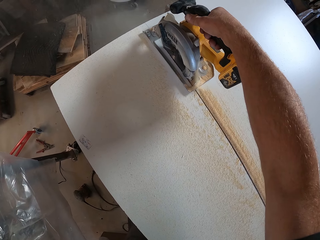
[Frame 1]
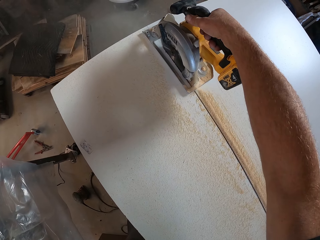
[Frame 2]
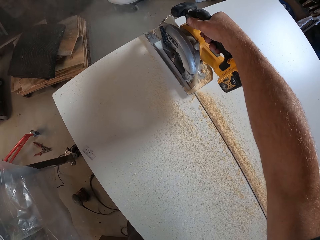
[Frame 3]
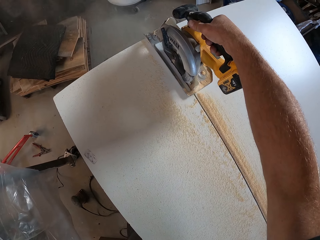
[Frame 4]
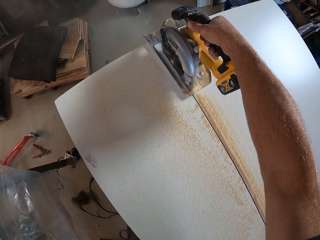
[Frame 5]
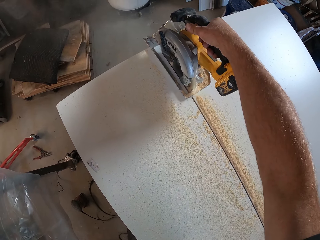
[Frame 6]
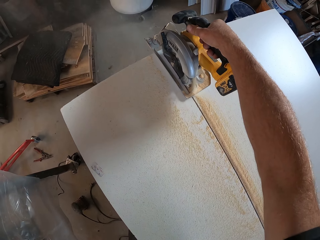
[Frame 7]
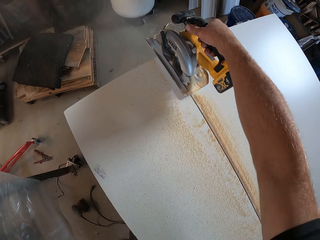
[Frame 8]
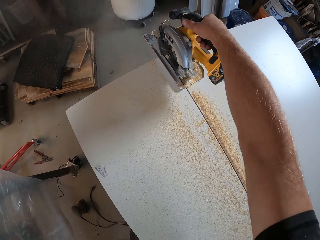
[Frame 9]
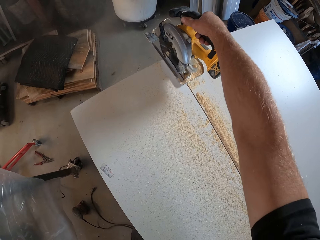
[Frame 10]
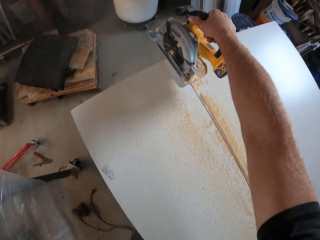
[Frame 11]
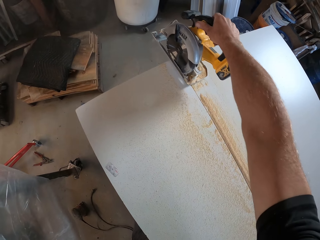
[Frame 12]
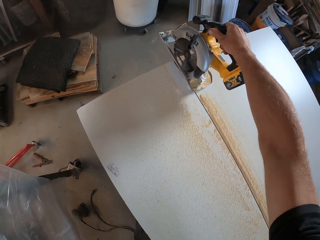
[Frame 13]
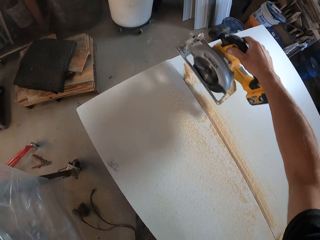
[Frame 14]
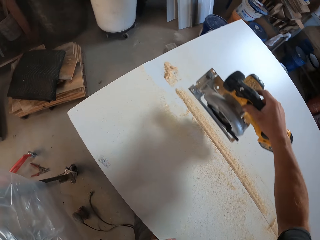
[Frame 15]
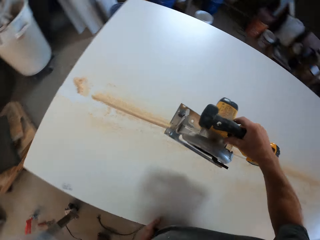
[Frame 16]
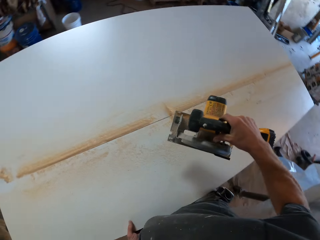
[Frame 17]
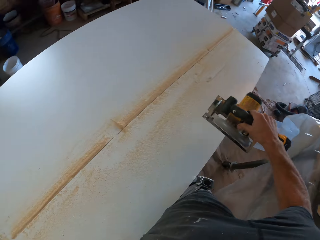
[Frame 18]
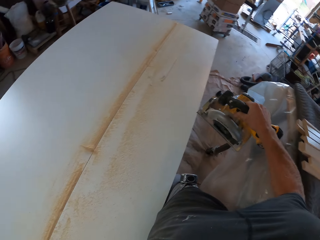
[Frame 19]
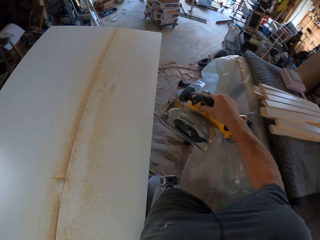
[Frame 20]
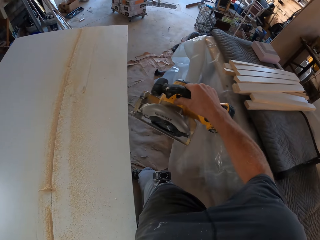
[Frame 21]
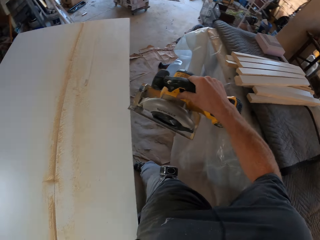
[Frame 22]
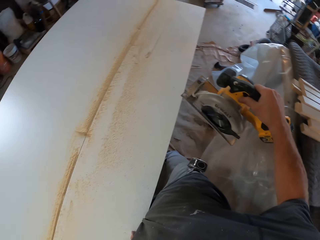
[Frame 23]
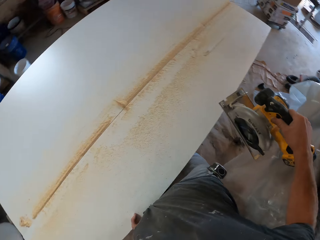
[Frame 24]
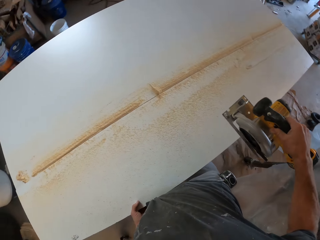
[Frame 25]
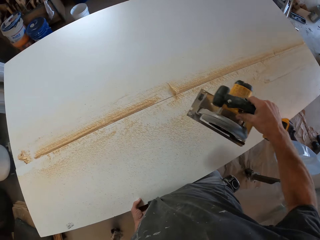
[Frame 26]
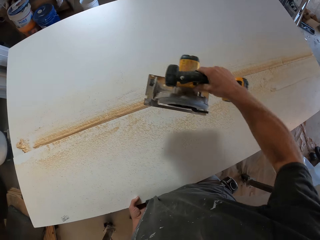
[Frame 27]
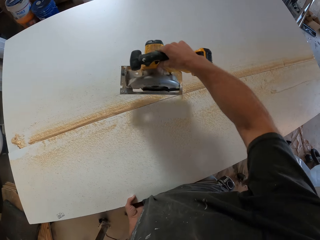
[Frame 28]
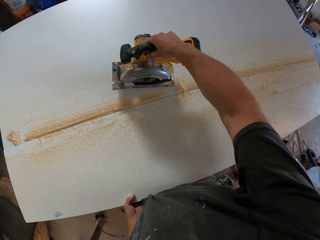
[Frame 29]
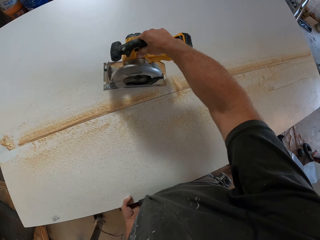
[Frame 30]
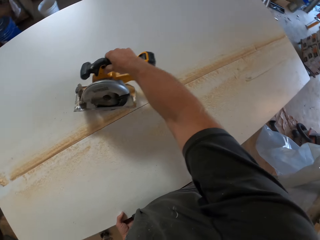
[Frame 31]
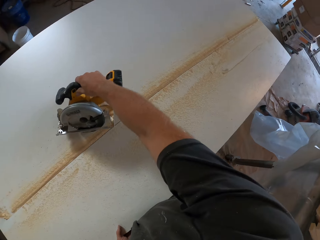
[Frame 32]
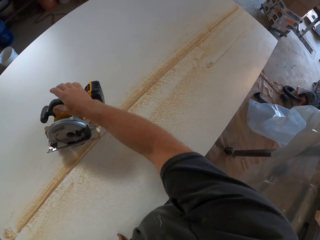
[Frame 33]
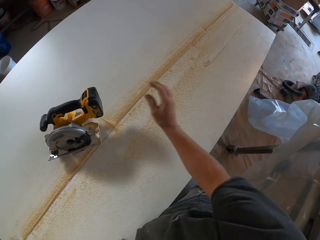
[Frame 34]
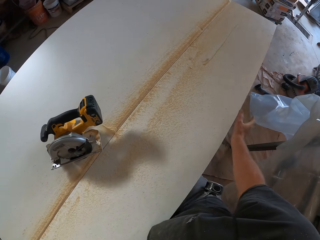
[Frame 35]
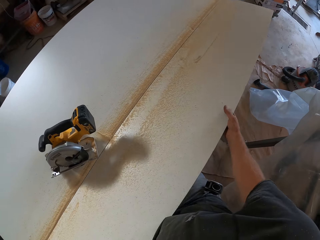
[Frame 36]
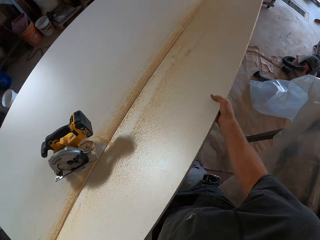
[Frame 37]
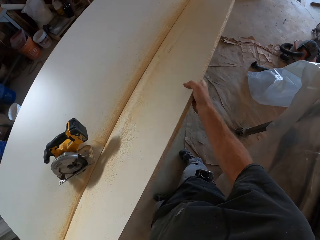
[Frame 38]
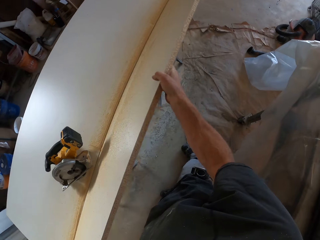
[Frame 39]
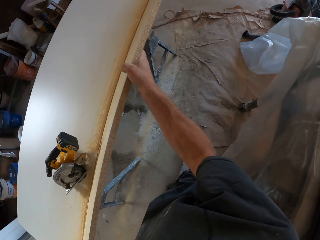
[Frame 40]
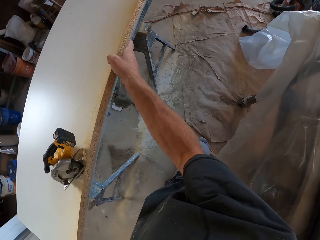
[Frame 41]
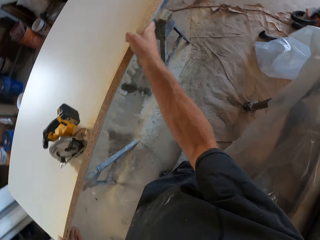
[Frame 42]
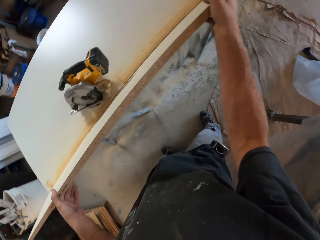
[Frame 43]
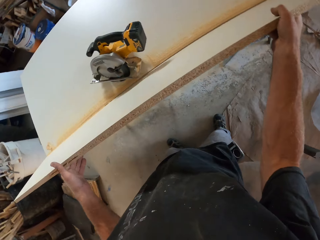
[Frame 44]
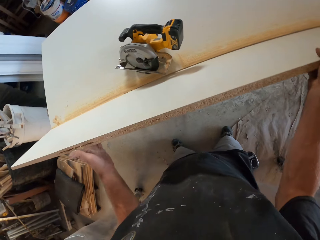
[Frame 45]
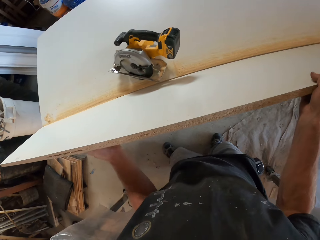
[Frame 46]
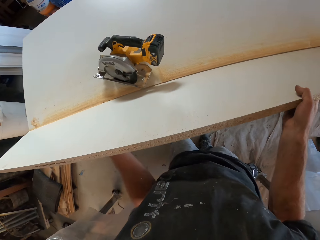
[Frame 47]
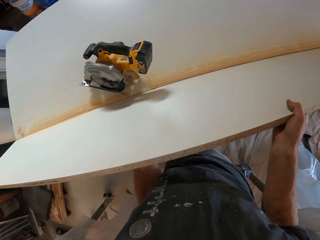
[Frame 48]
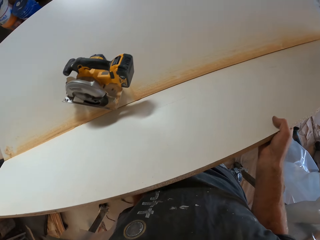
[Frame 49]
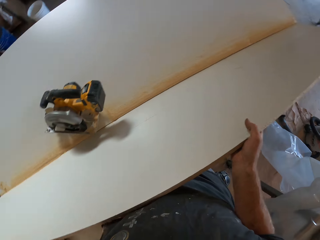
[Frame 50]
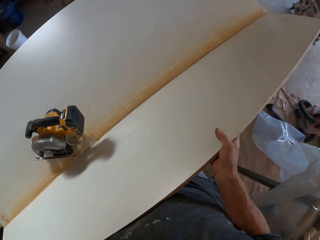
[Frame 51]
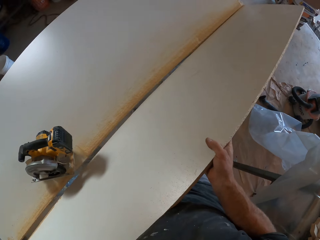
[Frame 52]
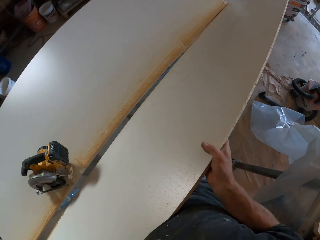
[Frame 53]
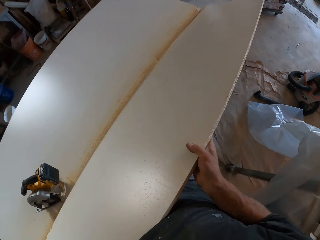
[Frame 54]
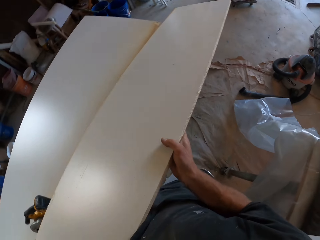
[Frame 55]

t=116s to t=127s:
The camera wearer lifts the cutter off the board. They place the cutter on one board piece. They lift the cut board piece from the stand.

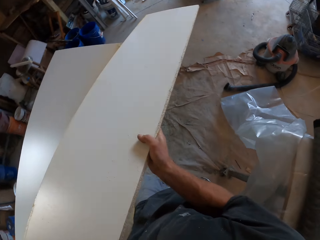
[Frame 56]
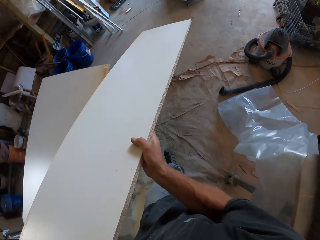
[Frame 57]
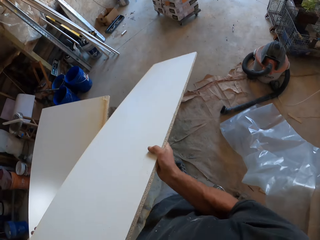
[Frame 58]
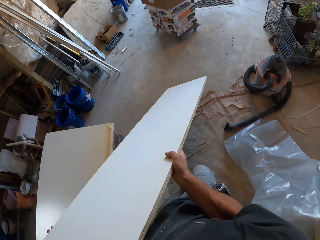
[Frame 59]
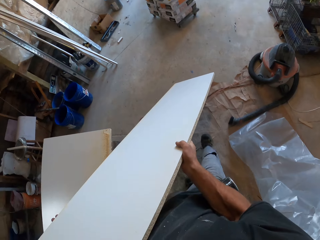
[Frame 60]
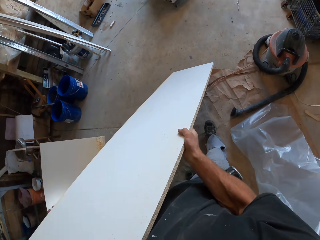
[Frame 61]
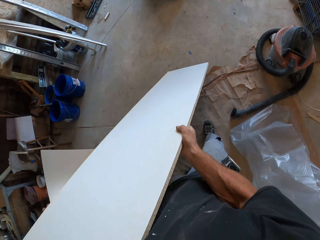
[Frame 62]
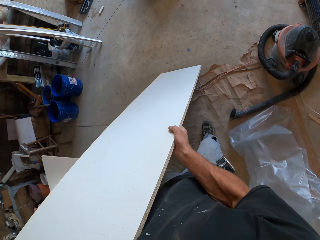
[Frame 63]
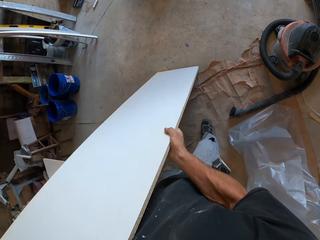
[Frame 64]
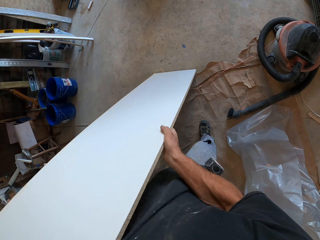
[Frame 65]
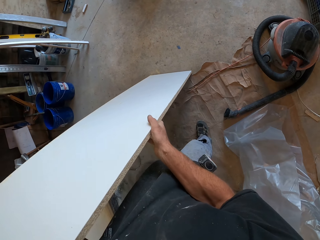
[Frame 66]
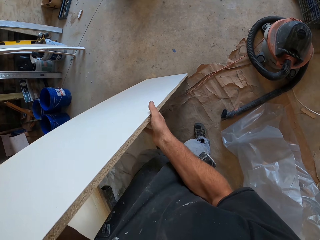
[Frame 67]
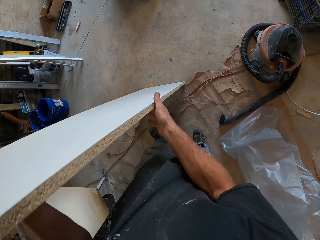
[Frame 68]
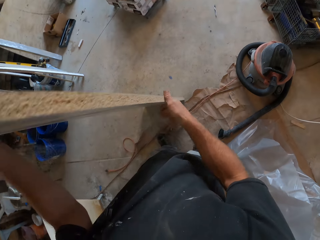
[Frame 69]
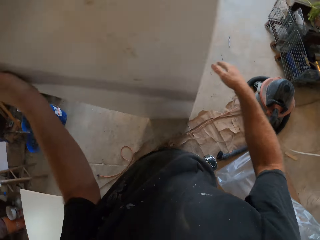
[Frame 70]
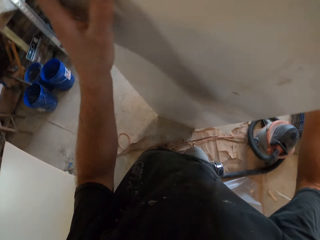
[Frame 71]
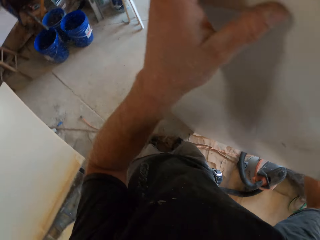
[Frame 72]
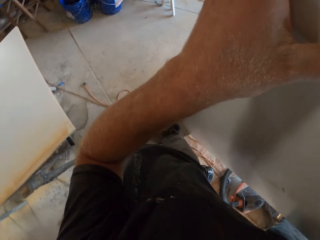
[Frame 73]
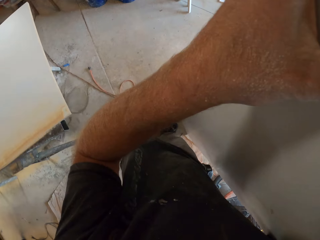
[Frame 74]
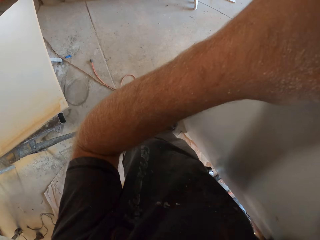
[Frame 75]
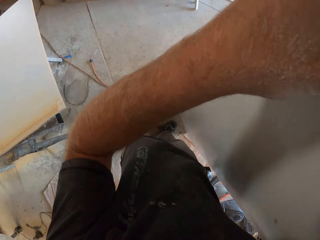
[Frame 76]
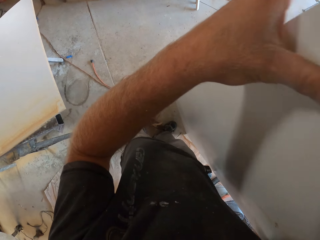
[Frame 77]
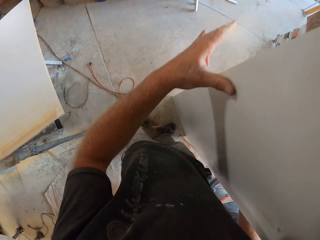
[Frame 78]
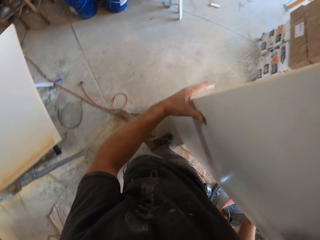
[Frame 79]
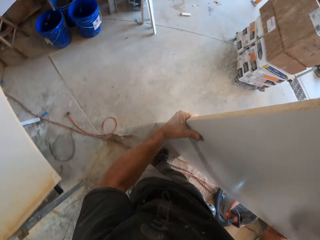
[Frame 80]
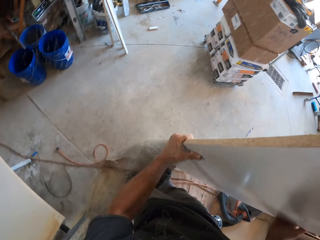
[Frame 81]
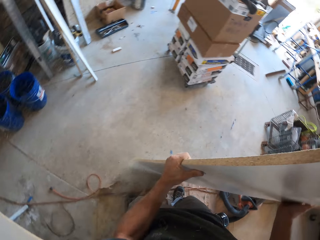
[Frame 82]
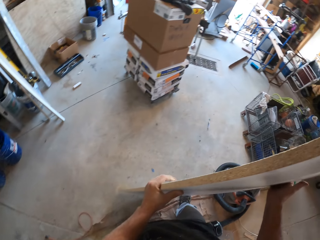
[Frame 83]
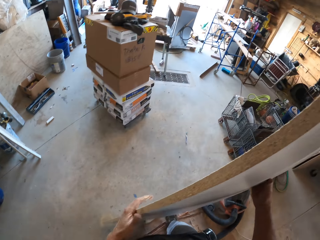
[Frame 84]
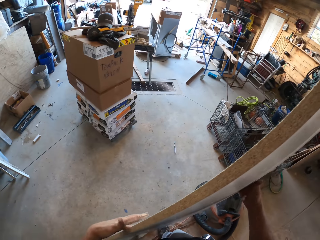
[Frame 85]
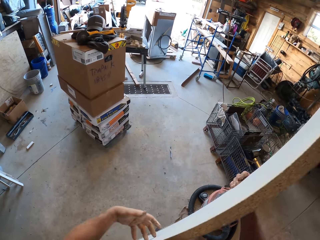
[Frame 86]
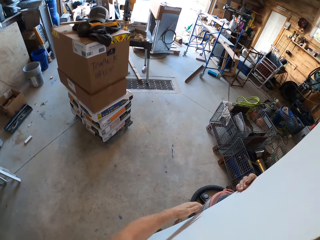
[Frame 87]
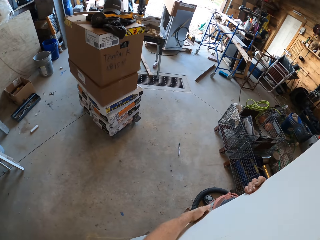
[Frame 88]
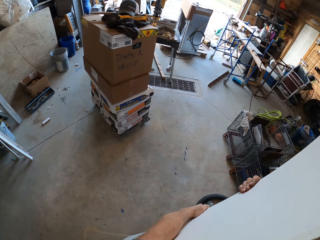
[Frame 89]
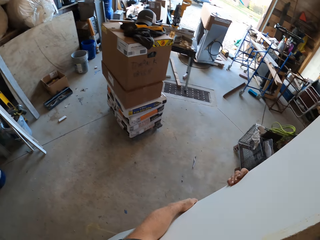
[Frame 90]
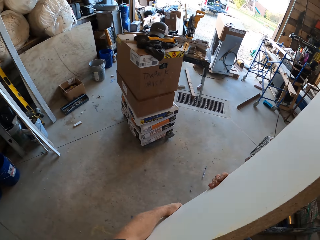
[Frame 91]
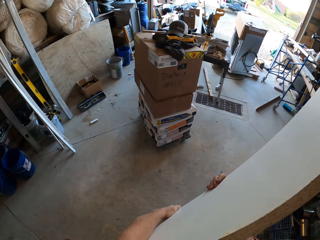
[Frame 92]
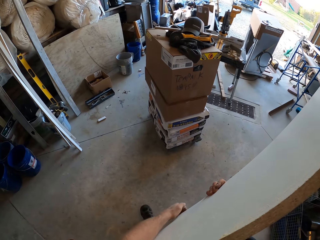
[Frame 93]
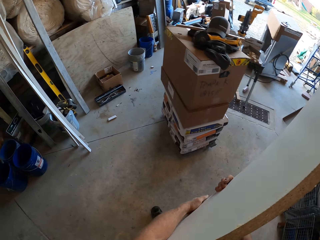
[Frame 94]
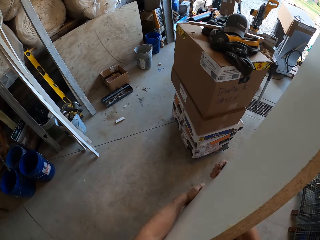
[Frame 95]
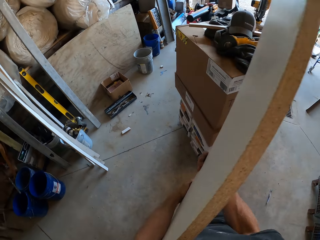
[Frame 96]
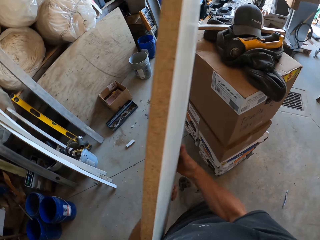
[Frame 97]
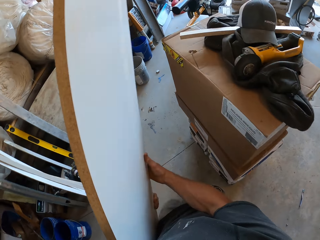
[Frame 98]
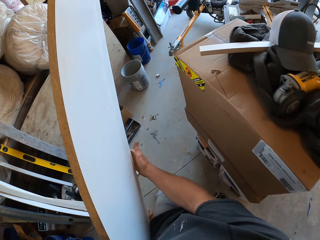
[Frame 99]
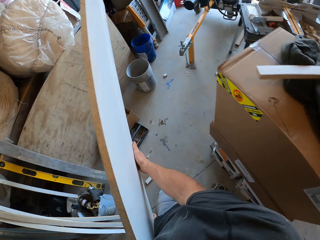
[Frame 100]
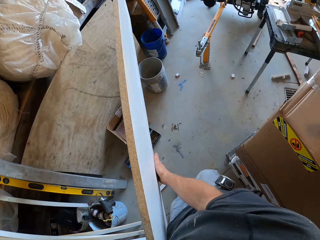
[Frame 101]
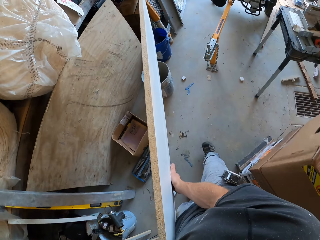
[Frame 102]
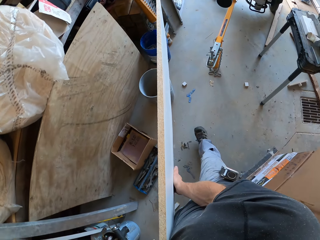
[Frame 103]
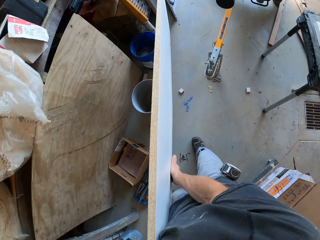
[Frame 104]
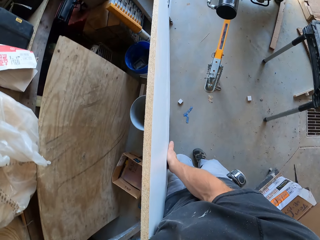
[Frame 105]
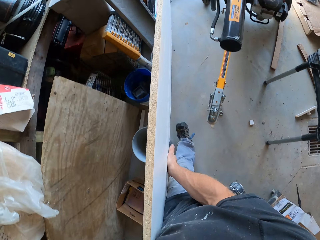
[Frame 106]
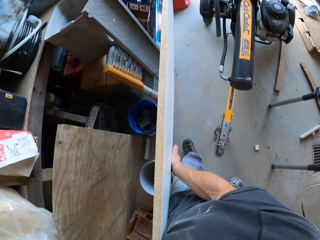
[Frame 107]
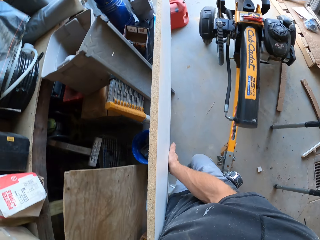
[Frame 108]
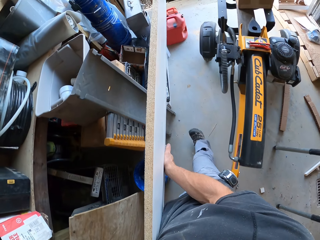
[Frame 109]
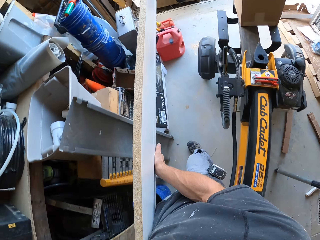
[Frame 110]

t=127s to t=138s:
The camera wearer walks around. They hold the board vertically on the floor. They carry the board to the garden.
